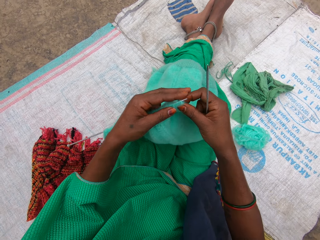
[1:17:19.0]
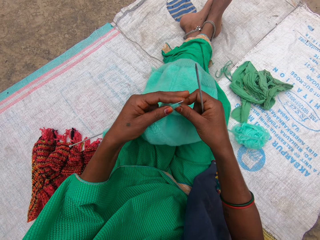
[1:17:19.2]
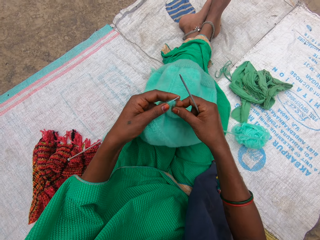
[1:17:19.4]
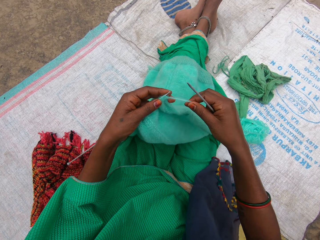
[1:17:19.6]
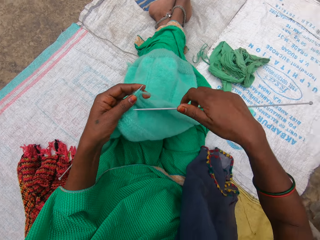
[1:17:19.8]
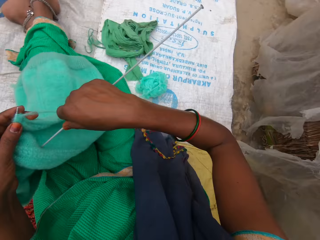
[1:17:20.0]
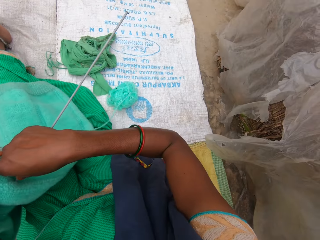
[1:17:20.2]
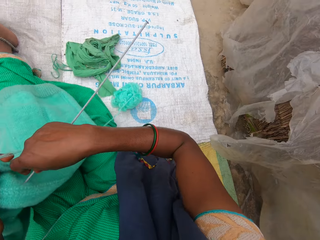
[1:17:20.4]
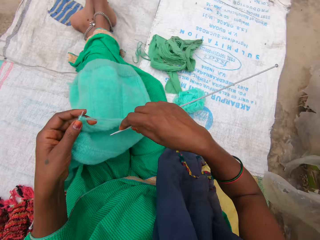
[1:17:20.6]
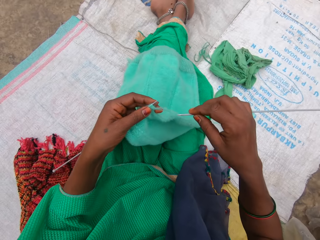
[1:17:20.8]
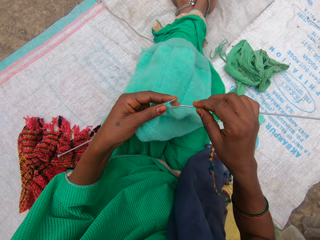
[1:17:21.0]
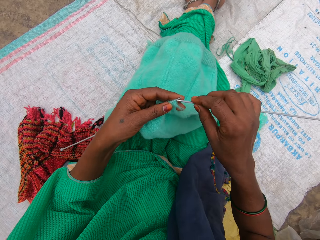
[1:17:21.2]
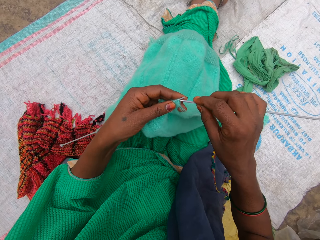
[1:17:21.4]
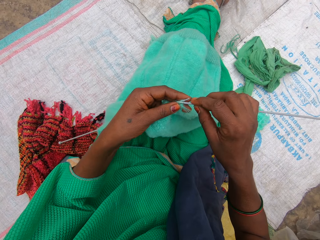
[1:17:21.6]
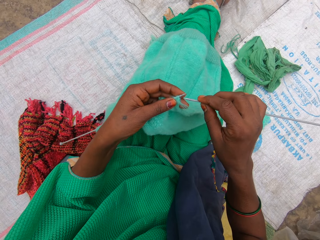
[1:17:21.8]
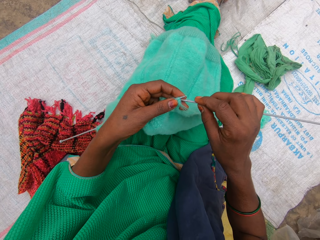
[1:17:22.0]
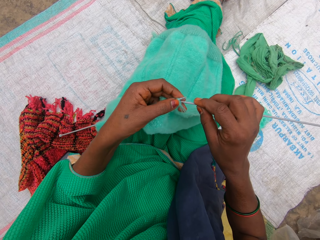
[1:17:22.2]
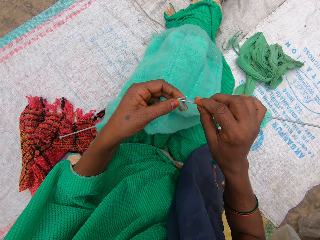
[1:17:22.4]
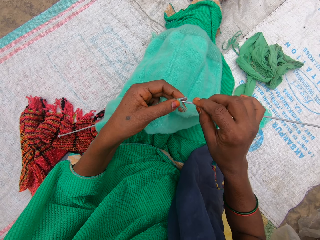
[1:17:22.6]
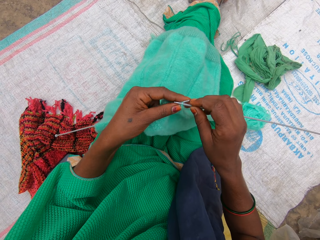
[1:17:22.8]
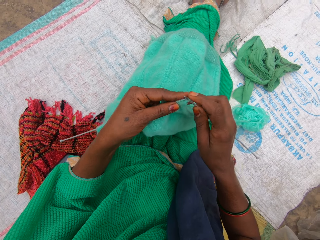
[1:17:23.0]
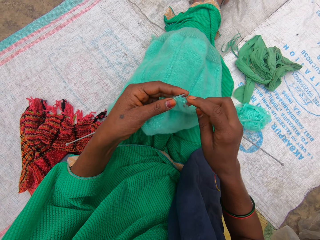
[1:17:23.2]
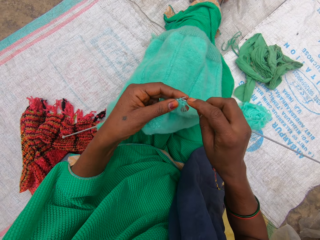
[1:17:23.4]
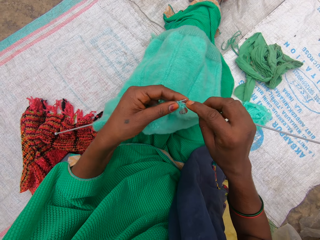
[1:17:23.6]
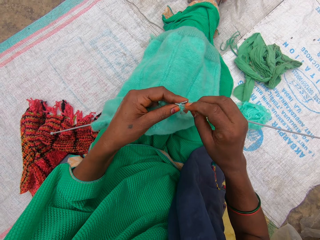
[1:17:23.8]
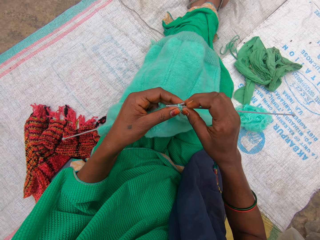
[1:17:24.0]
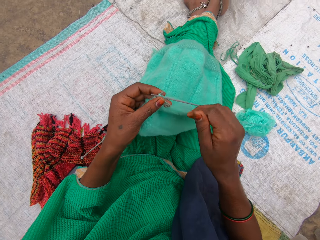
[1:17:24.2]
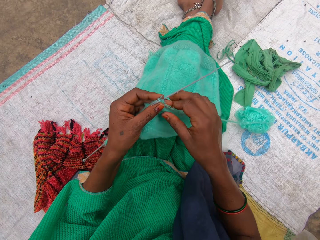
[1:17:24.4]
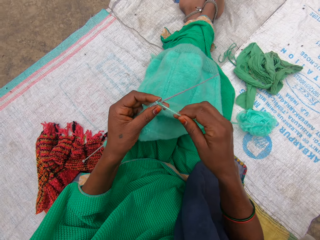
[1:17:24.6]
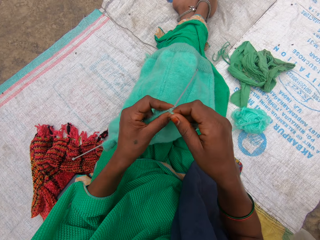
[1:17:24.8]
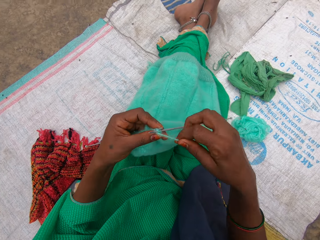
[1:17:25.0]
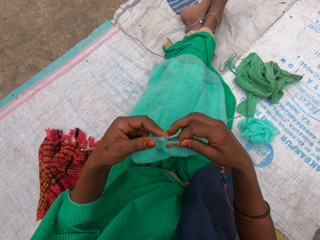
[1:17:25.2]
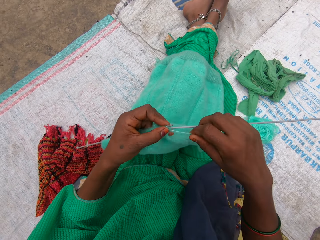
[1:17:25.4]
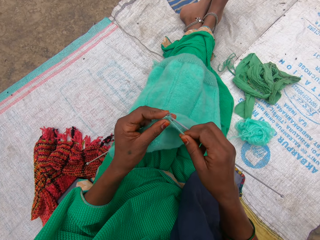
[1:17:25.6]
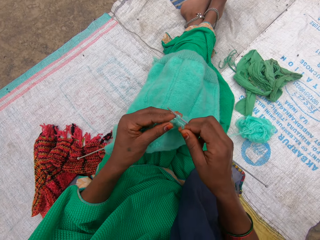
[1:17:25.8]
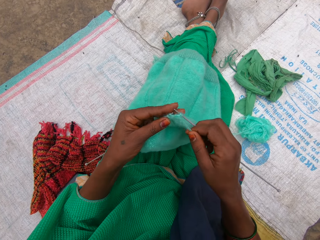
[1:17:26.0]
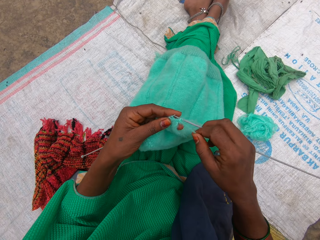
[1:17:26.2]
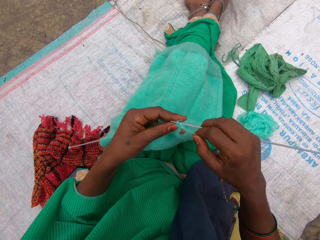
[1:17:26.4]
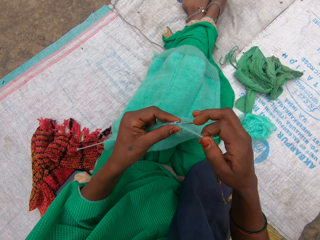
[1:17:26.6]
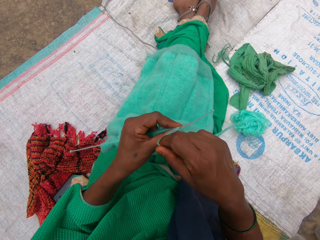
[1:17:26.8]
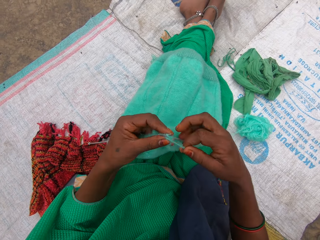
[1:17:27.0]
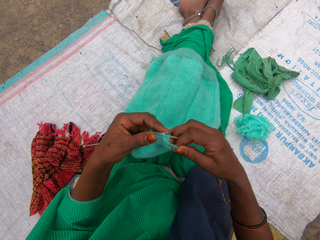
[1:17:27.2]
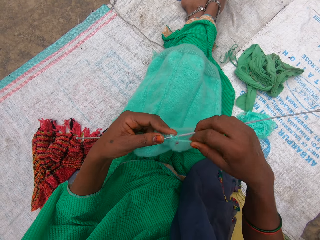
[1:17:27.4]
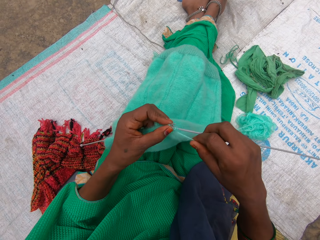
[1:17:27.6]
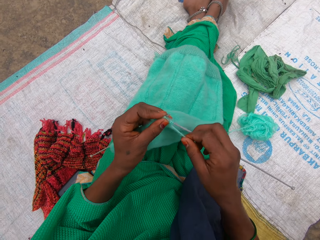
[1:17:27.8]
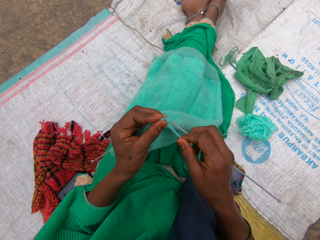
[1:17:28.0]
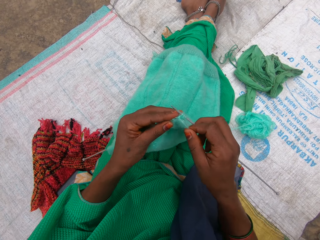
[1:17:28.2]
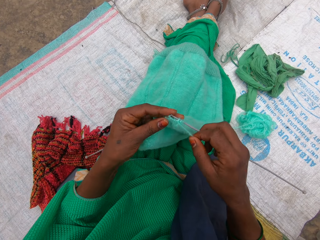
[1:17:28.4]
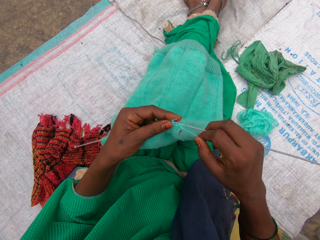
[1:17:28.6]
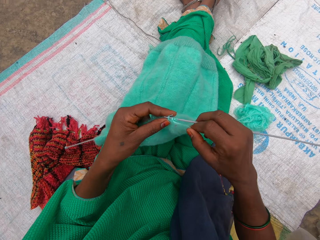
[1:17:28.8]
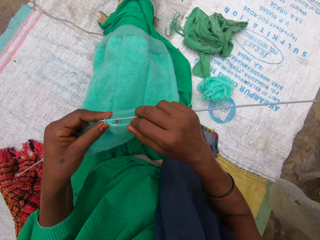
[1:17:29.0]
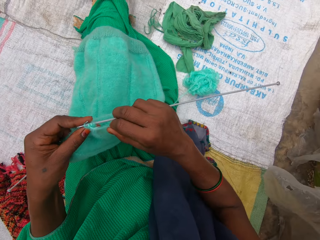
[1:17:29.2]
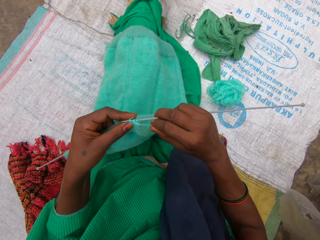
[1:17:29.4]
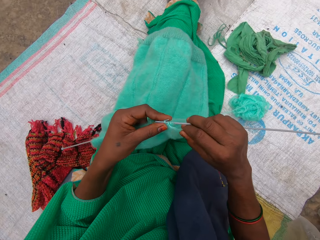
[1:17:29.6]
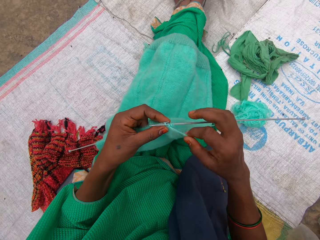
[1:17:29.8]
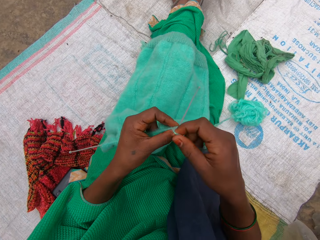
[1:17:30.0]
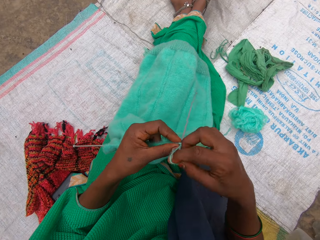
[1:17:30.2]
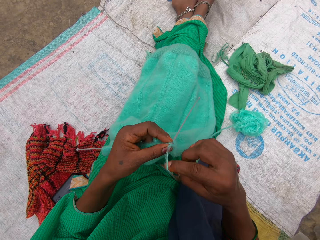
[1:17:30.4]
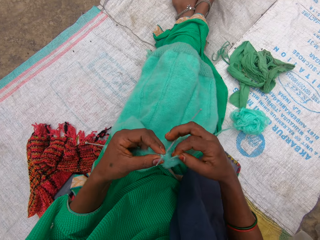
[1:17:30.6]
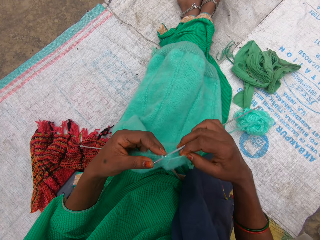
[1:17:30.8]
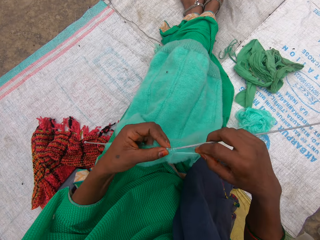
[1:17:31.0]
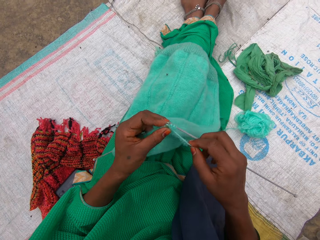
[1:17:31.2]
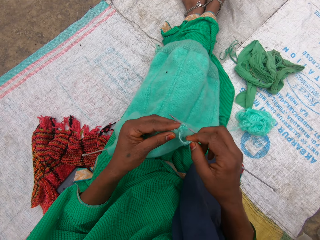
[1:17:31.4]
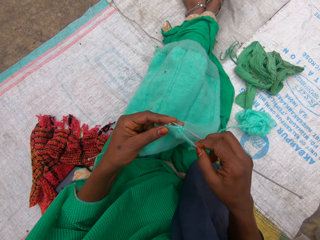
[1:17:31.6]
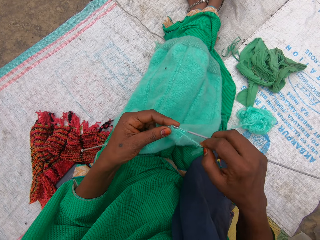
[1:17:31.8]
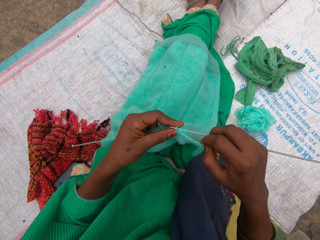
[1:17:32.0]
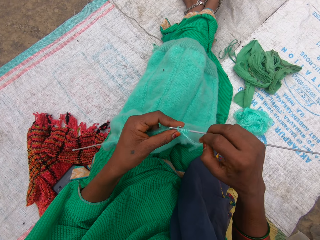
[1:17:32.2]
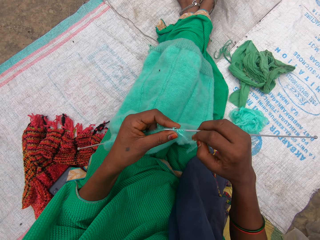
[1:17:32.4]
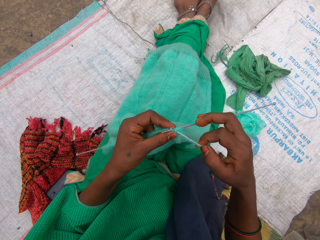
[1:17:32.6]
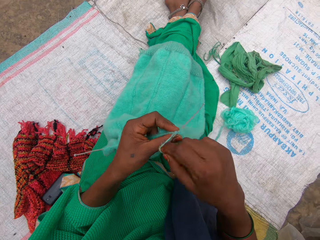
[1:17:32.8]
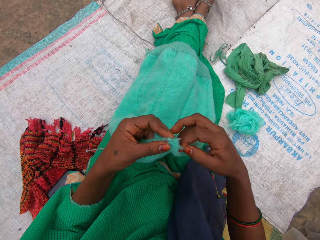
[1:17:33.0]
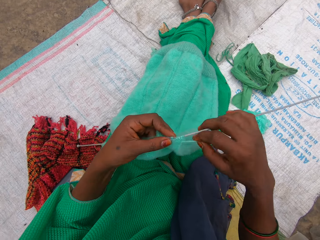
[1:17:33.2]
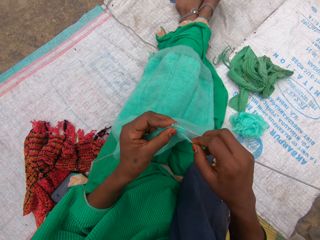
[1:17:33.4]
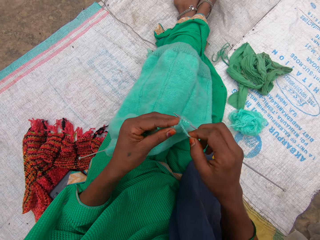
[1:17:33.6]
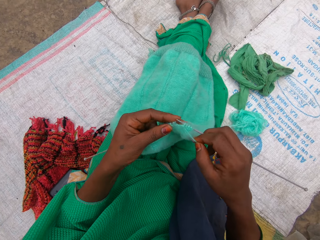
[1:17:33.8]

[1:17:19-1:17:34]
The camera wearer looks around. They fix the crochet in the fabric. They knit the yarn with both hands. They look around.

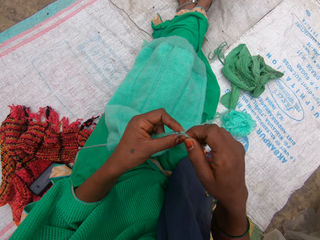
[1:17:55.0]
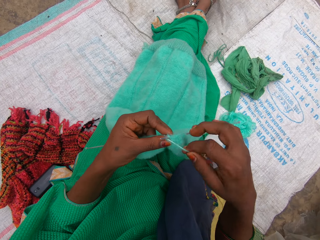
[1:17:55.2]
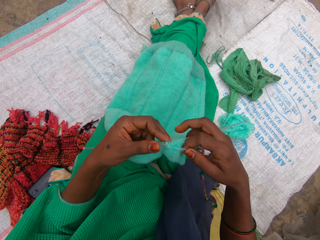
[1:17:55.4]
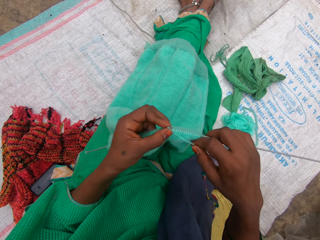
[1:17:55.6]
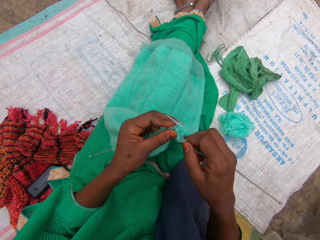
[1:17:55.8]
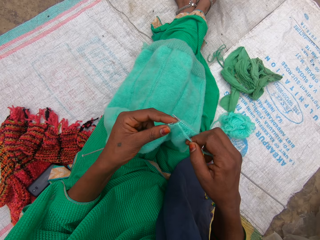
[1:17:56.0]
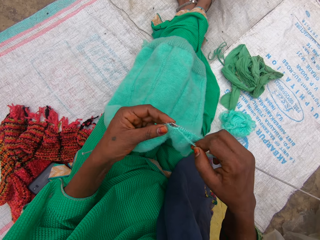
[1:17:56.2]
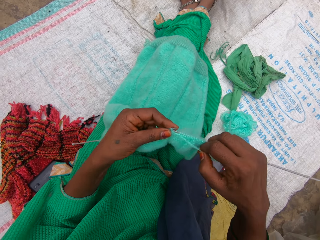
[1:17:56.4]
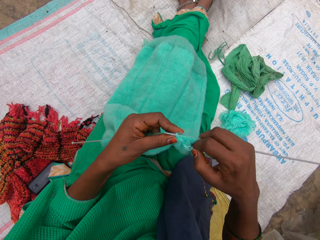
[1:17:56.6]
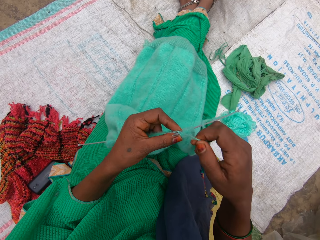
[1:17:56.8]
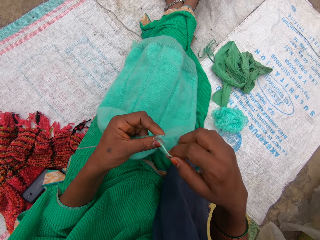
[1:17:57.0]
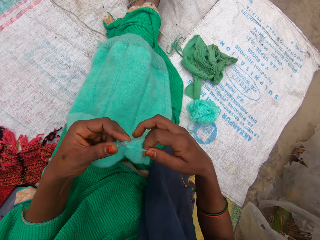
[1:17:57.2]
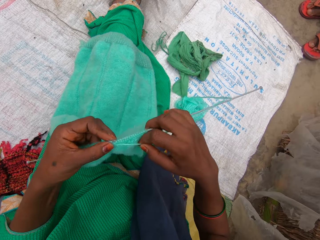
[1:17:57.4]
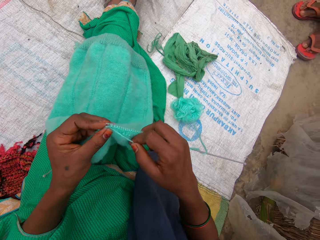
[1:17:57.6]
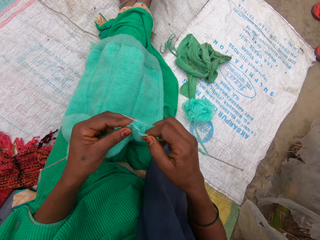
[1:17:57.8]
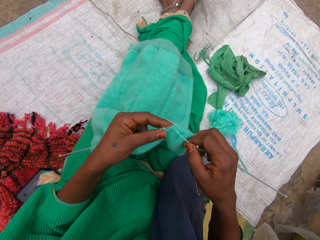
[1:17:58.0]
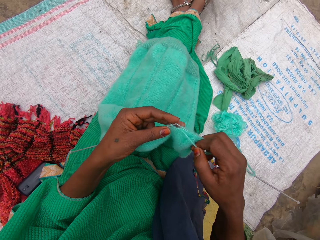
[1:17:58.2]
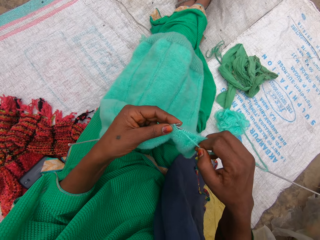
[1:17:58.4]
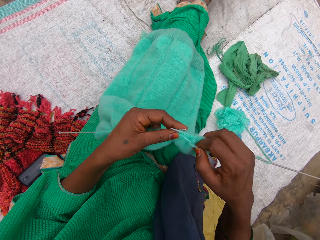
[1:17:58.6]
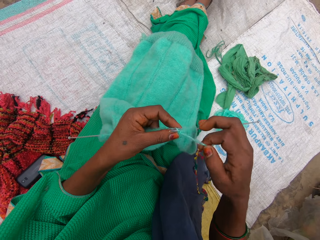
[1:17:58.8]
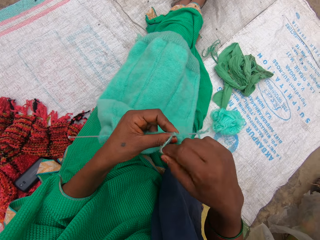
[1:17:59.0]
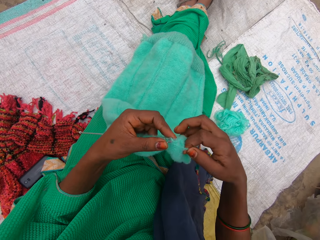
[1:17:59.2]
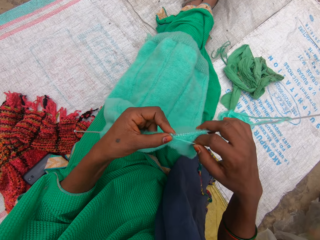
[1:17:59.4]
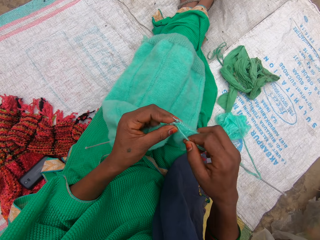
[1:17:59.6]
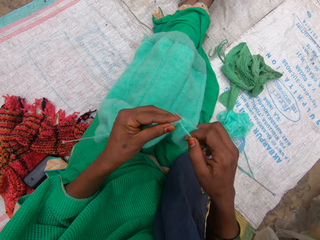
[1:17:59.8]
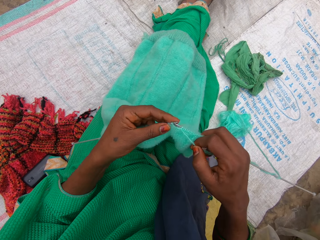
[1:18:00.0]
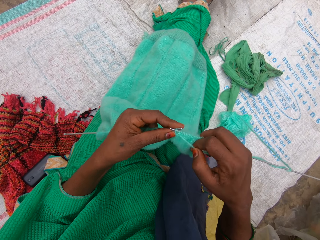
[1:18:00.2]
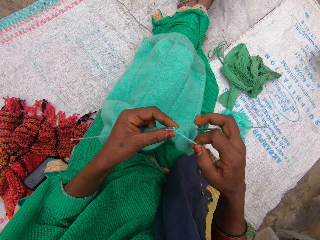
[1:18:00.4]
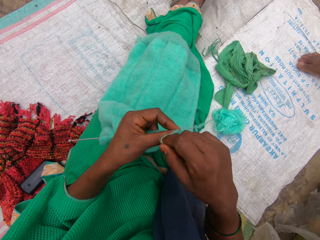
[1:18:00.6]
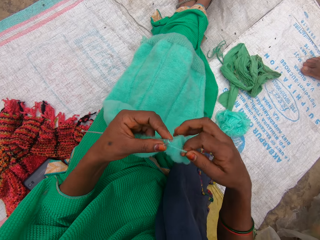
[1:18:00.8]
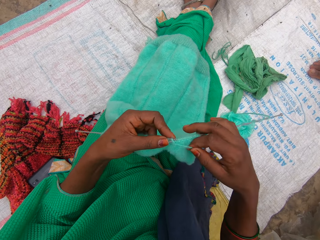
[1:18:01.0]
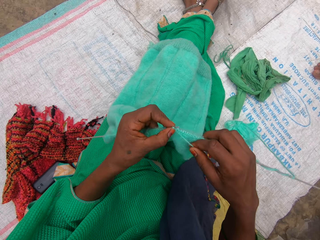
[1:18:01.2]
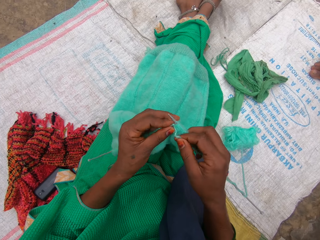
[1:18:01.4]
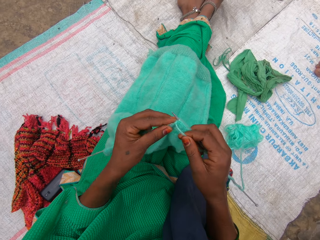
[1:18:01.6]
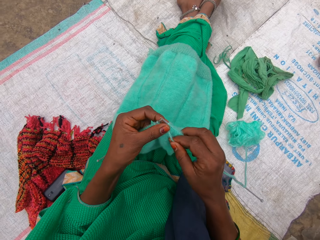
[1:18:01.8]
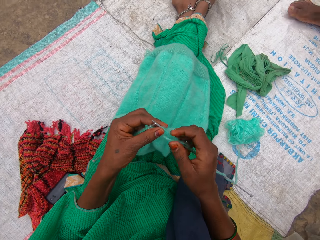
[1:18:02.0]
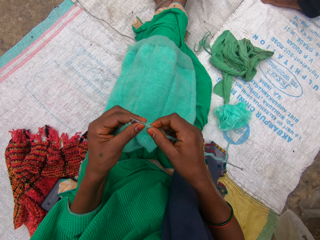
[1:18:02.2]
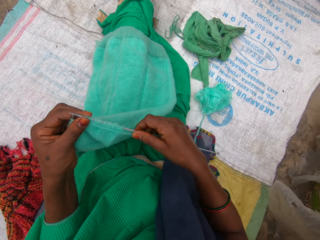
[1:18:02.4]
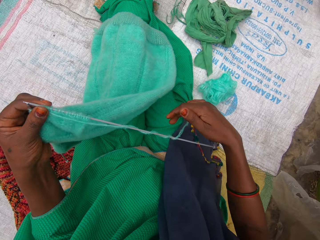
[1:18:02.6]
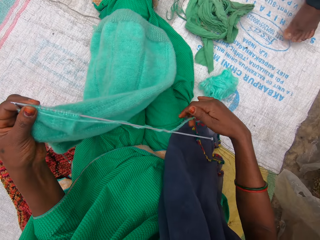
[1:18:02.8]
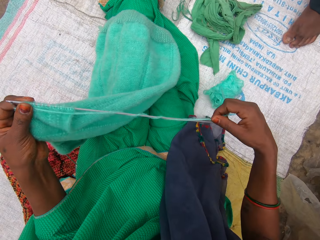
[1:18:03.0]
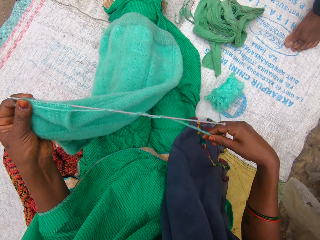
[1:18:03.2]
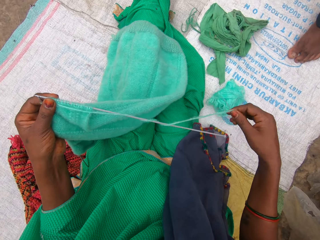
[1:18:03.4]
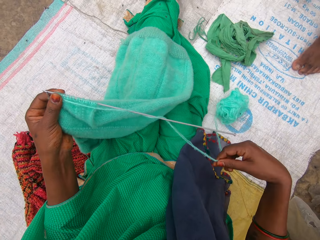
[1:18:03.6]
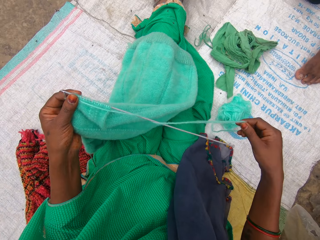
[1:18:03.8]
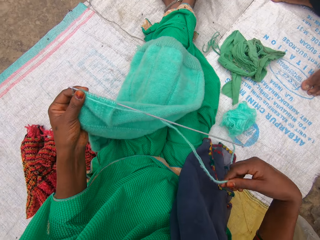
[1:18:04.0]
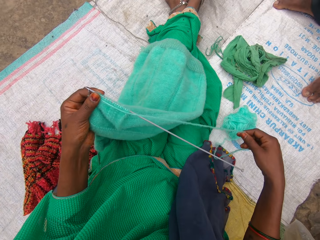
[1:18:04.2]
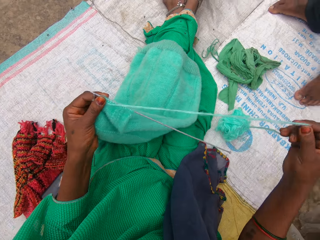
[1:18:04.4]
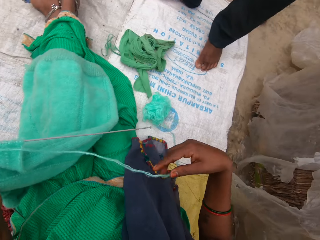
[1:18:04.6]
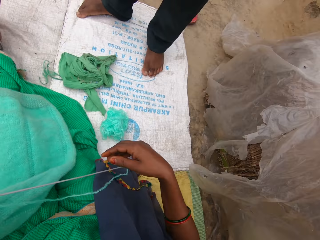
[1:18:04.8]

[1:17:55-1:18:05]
A person stands in the compound. The person stands in the compound again. The camera wearer looks around. The person stands on the sack in the compound. The camera wearer uncoils the thread in the crochet. They look around.
